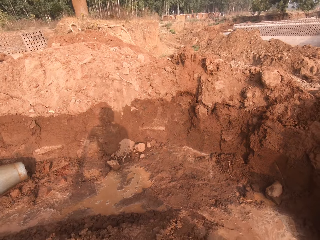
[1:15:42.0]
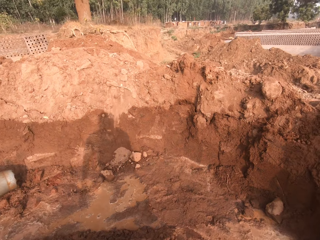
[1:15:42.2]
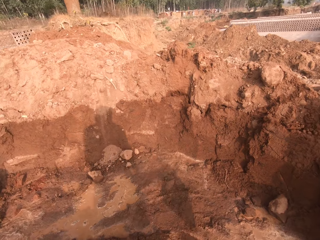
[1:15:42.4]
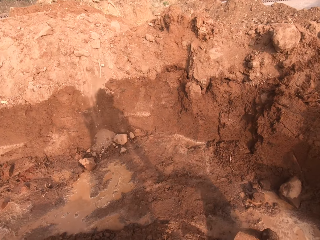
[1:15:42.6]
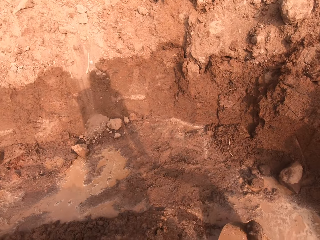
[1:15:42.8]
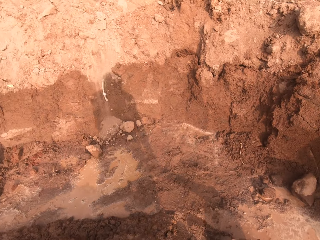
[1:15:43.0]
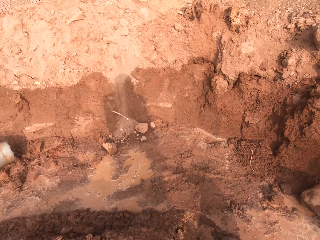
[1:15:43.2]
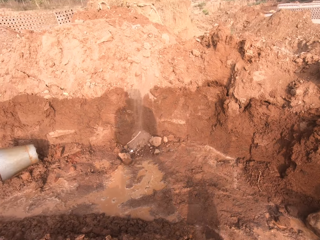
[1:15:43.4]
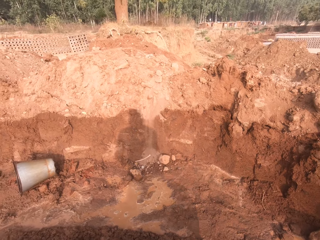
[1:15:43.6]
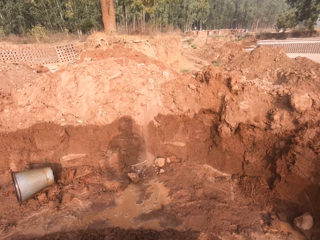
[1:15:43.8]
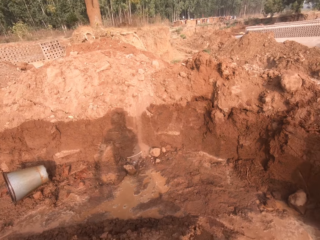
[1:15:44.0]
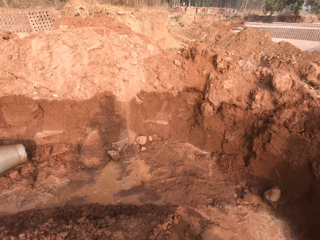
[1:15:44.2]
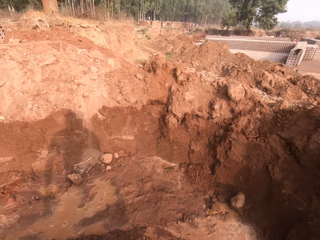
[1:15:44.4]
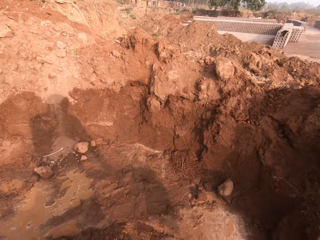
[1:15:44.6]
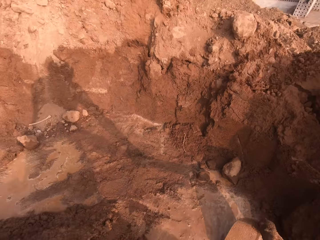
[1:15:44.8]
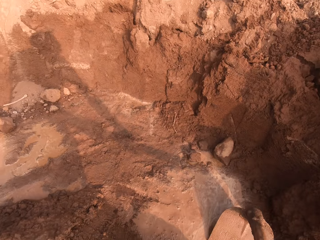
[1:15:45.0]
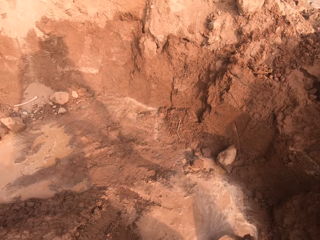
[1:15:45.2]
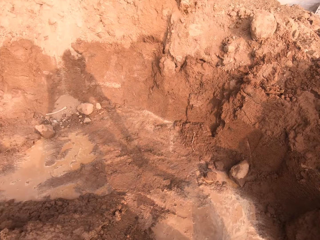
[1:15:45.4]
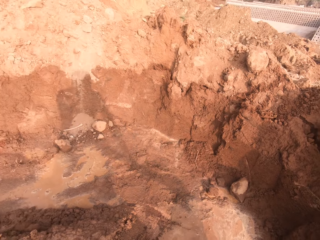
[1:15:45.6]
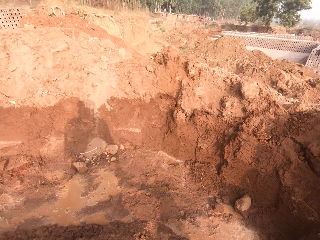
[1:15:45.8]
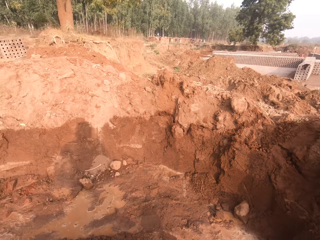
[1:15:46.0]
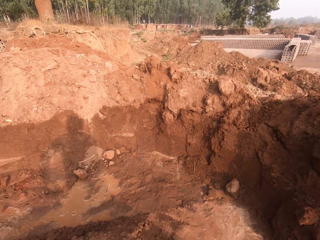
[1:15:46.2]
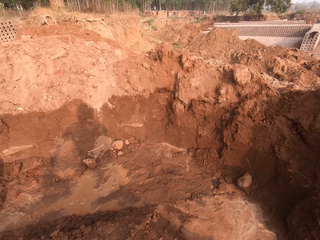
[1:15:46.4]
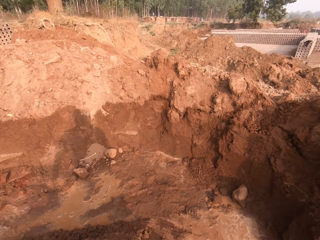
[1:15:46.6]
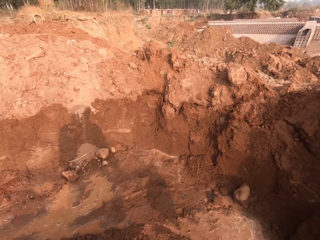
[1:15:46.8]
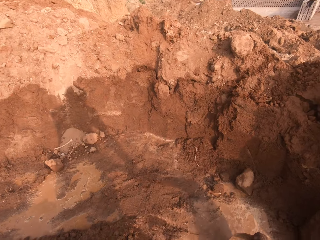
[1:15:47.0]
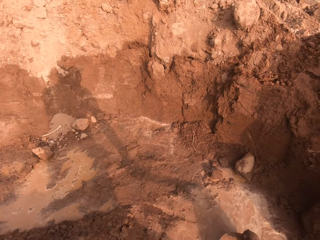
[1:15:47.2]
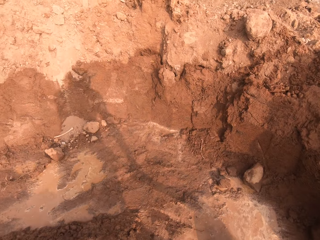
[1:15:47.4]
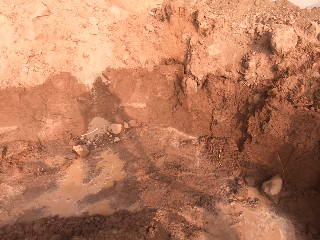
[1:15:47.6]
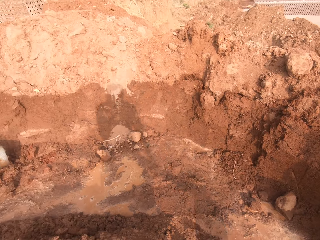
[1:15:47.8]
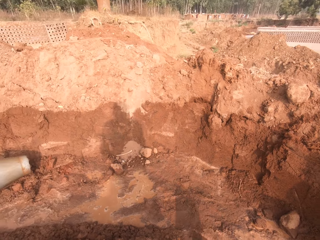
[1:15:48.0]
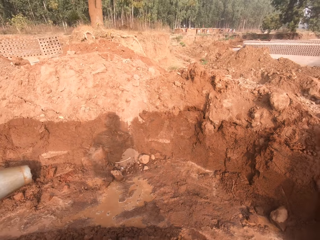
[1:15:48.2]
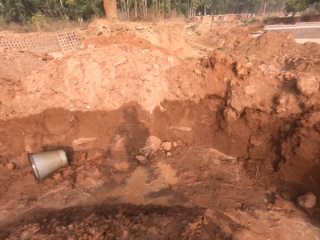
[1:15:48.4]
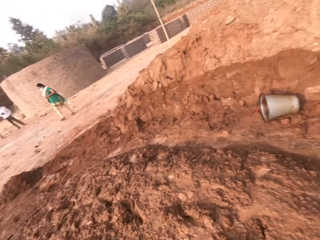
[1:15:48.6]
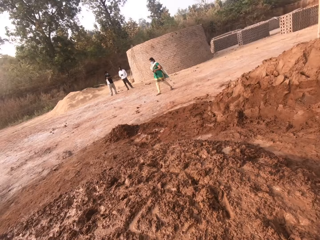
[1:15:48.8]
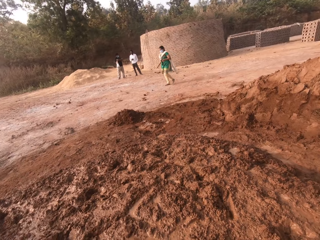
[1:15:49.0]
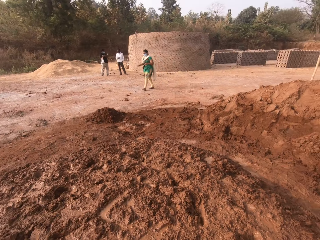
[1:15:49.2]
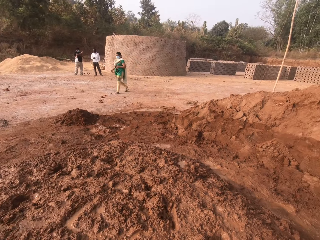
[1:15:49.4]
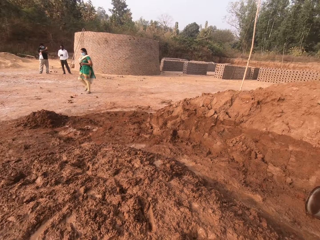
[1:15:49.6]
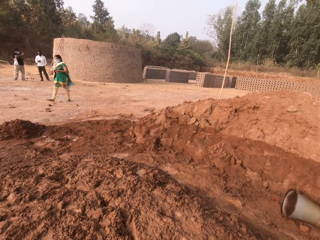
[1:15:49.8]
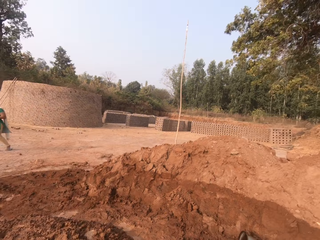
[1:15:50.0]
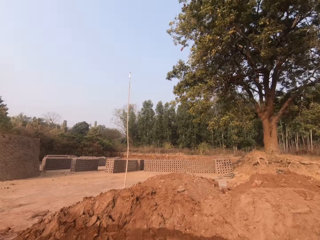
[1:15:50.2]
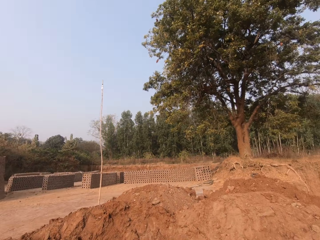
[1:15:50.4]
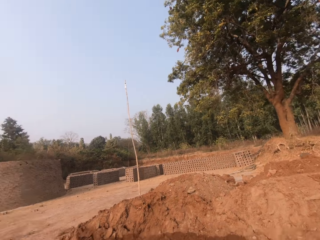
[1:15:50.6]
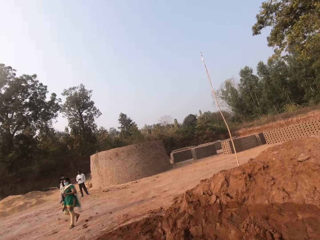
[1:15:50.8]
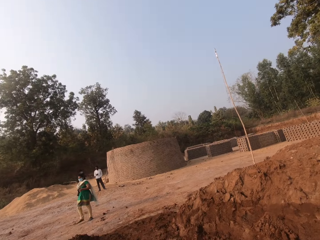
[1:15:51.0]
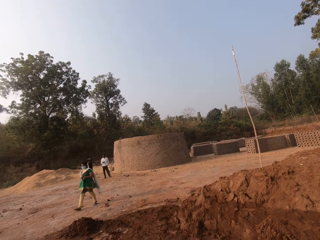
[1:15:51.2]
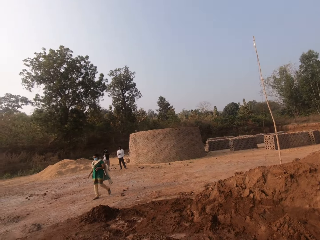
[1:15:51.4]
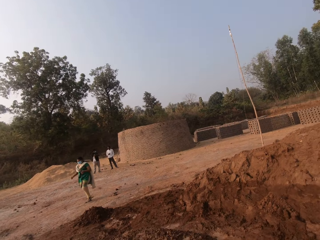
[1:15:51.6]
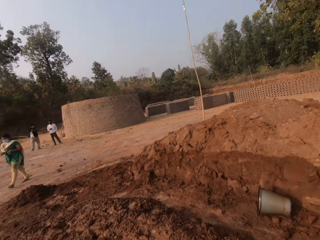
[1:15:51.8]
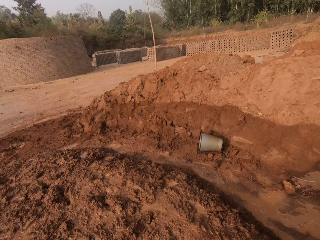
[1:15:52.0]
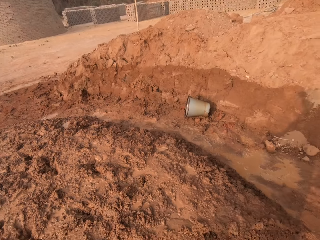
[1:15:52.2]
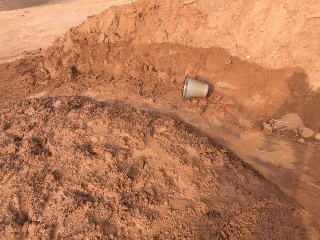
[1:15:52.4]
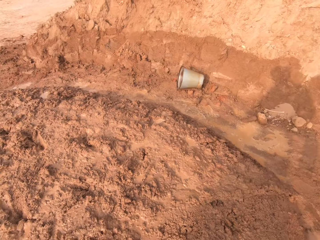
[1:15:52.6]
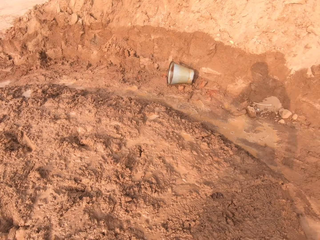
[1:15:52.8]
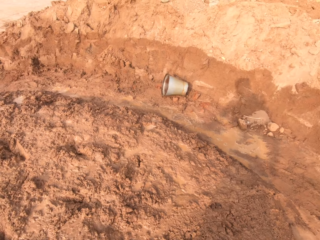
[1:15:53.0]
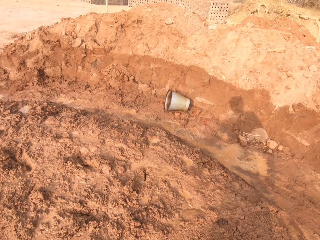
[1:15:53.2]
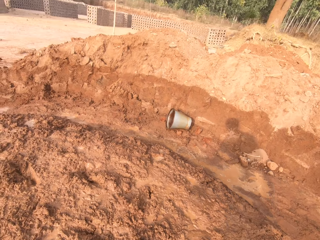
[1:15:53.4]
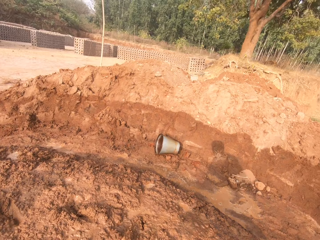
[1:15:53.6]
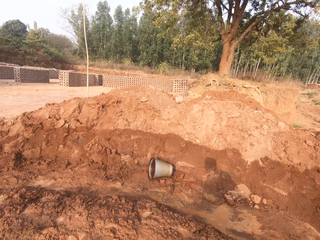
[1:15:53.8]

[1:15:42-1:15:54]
The camera wearer clears soil with the hoe.

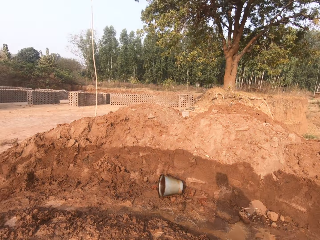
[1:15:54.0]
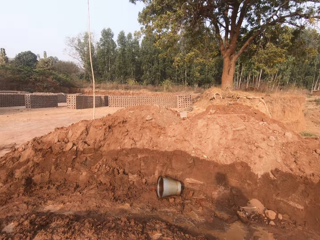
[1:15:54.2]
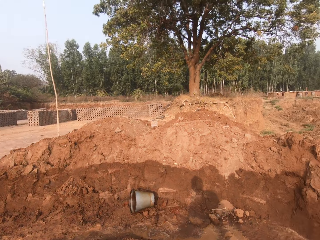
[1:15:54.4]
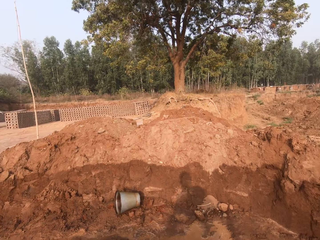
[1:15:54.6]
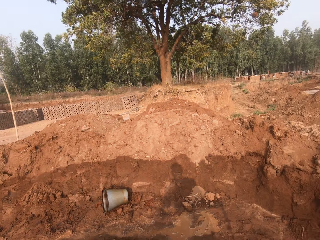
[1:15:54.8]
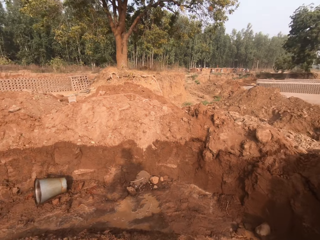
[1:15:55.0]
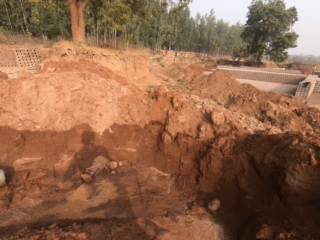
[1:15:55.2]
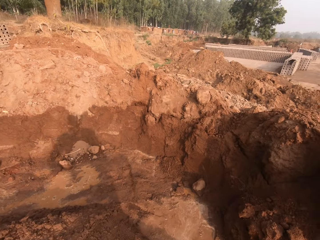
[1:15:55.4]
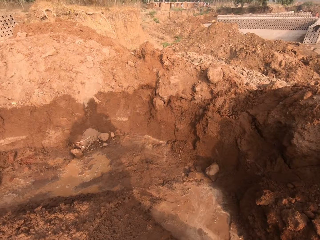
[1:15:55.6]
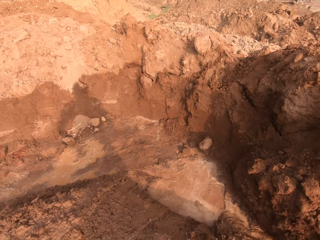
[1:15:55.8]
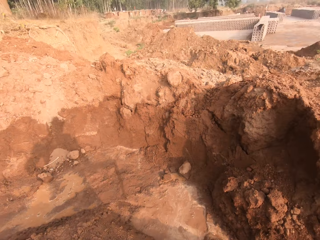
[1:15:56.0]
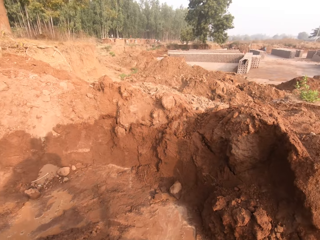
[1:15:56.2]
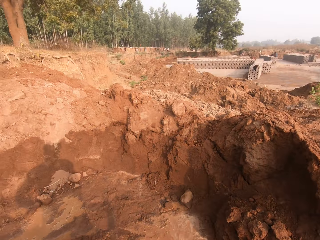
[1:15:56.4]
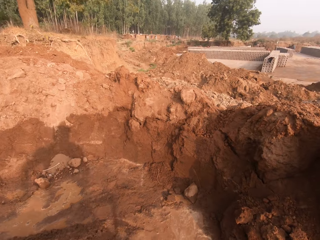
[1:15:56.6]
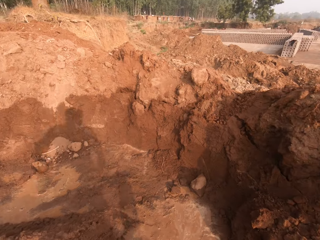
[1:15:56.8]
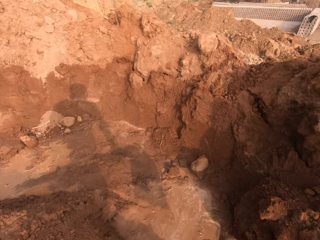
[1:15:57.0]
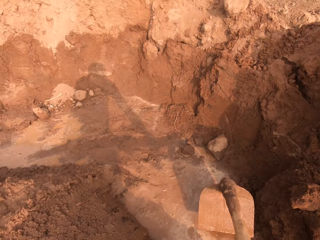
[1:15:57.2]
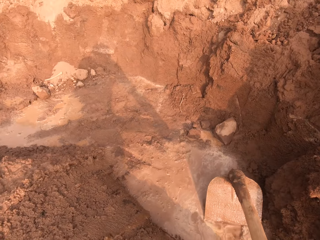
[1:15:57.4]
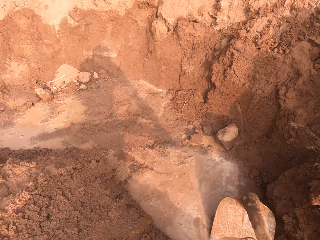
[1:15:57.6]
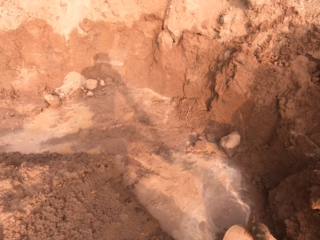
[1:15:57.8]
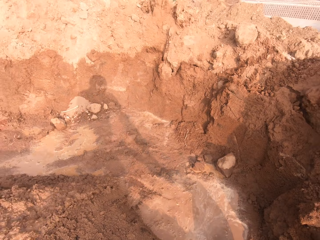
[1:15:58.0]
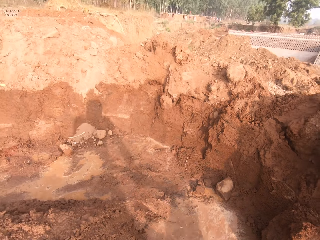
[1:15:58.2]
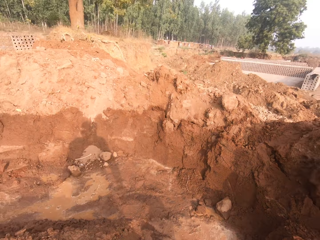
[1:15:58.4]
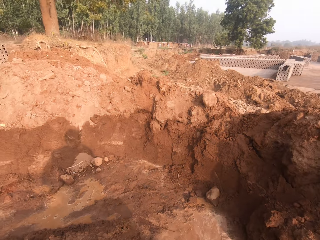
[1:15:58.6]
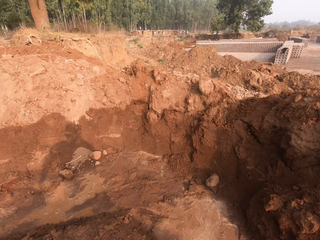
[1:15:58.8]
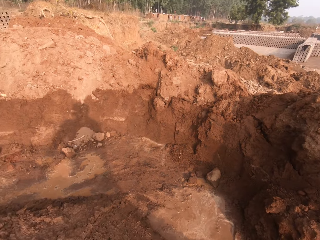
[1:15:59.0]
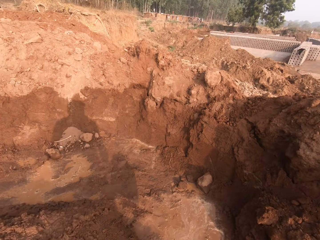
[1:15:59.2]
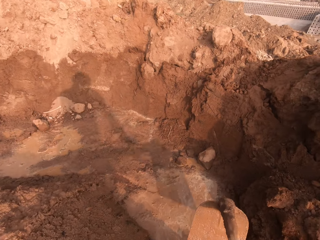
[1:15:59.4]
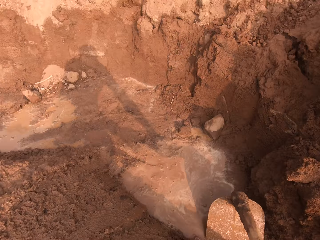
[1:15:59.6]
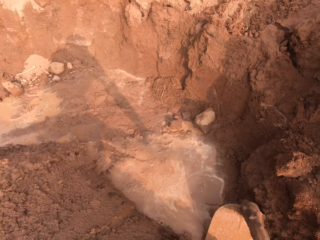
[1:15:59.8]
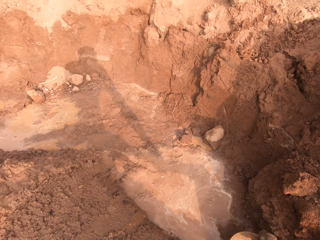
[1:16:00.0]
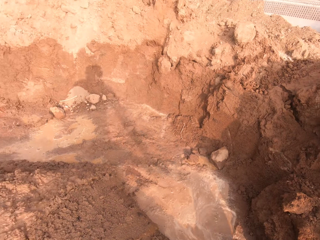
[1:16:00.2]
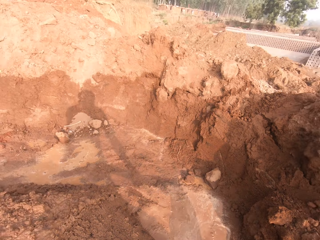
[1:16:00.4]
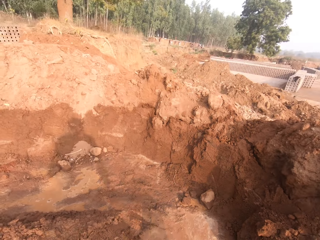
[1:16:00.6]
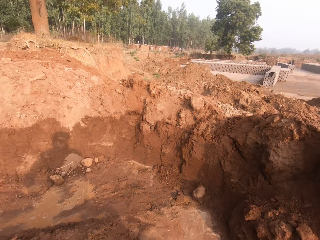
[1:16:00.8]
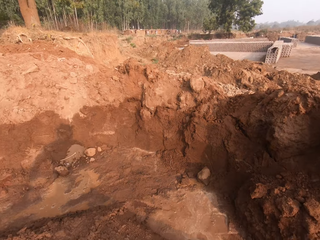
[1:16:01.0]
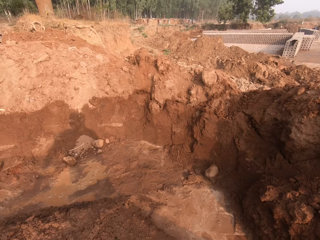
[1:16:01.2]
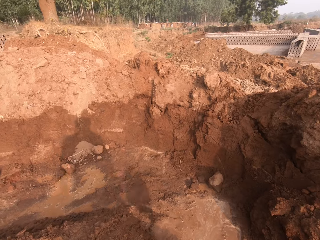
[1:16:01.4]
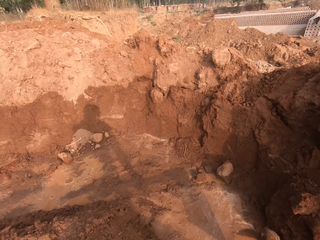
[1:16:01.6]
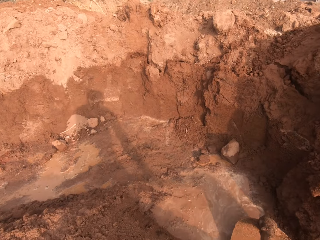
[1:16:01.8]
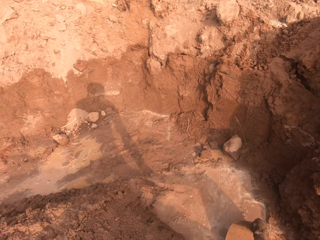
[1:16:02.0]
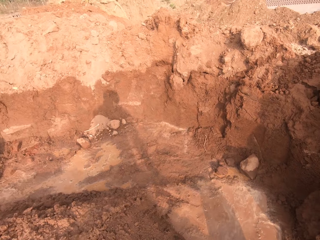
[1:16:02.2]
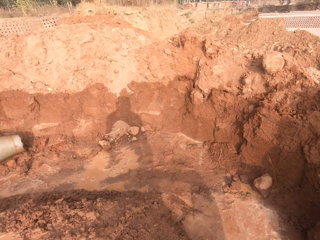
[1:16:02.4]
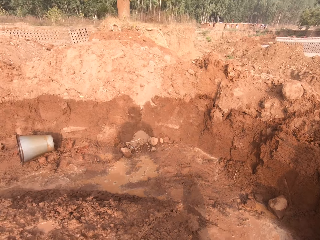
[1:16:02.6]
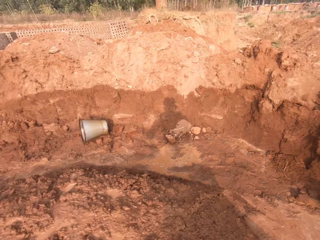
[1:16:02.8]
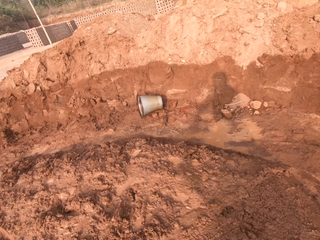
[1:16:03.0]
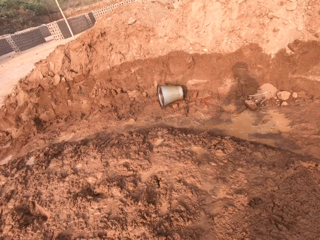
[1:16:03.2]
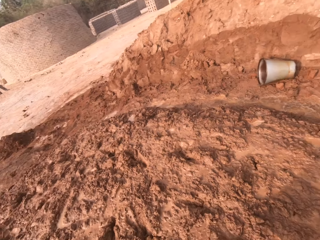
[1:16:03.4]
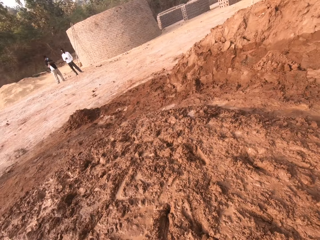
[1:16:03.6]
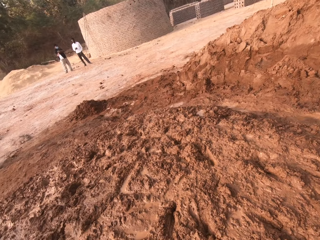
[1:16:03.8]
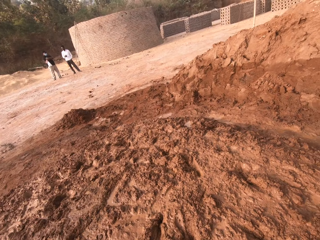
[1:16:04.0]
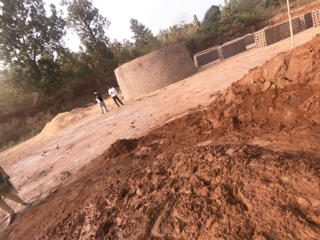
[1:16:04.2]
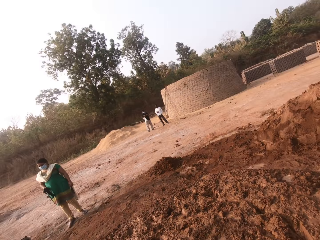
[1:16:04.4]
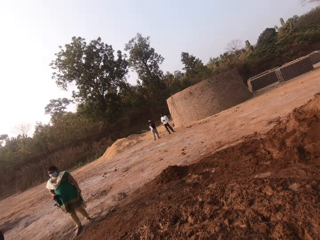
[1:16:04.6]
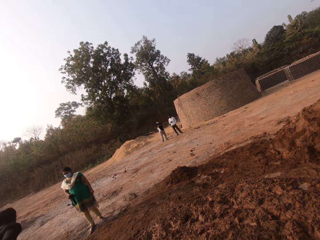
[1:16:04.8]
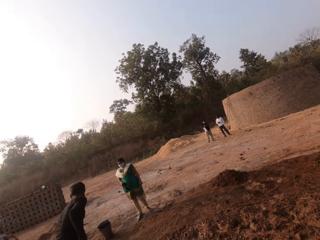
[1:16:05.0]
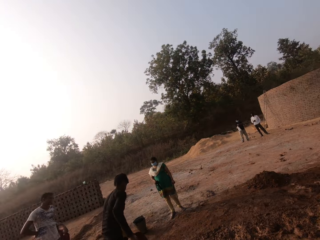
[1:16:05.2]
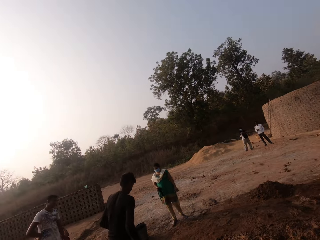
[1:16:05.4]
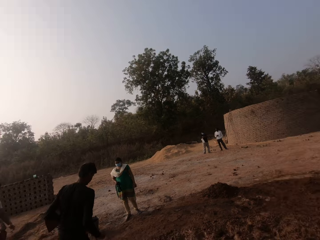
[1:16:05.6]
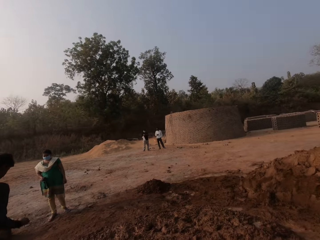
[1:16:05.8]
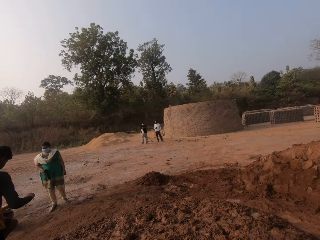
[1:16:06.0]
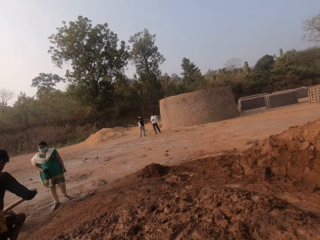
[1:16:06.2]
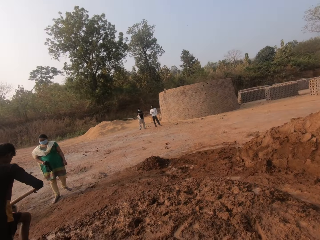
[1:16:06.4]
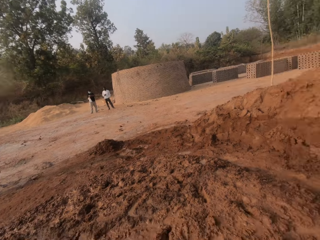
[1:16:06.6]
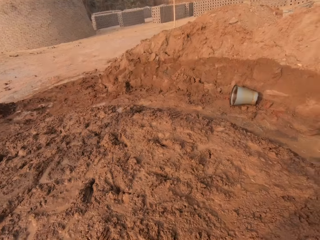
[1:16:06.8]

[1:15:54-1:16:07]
The camera wearer clears soil with a hoe. They clear soil with the hoe again.
